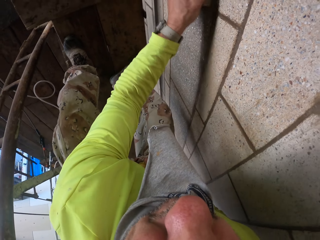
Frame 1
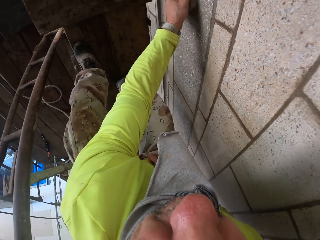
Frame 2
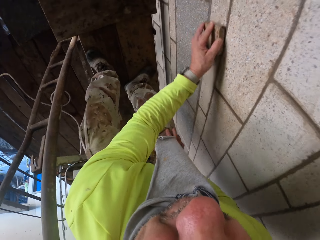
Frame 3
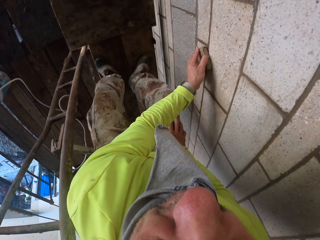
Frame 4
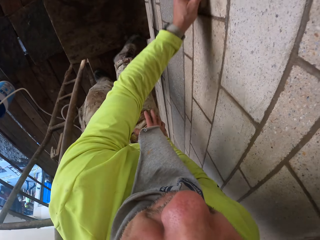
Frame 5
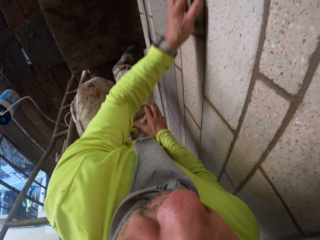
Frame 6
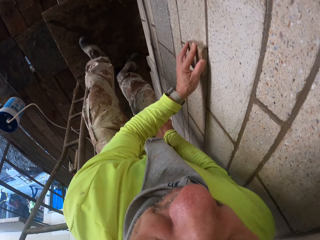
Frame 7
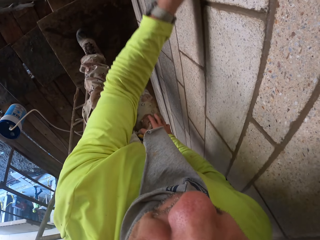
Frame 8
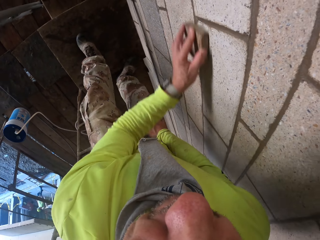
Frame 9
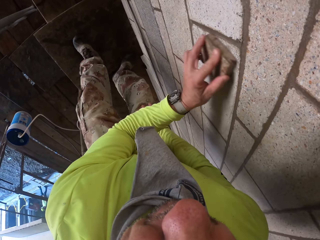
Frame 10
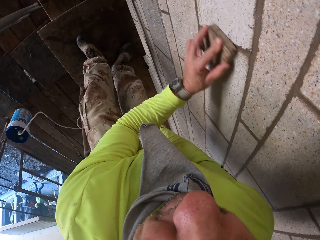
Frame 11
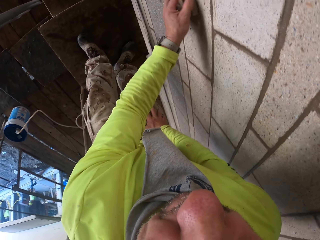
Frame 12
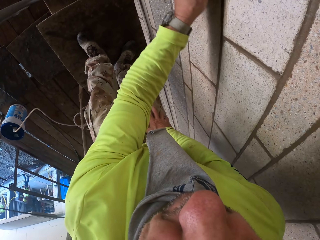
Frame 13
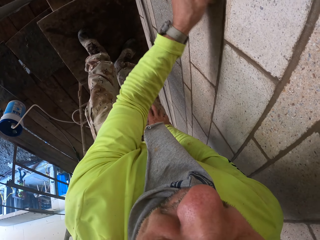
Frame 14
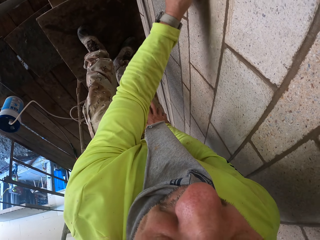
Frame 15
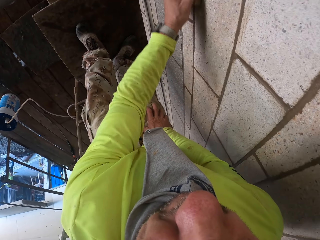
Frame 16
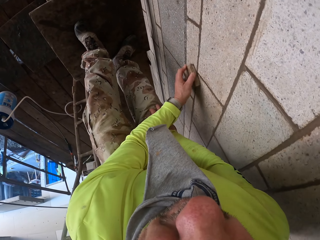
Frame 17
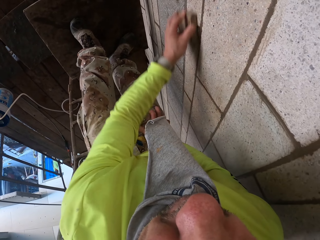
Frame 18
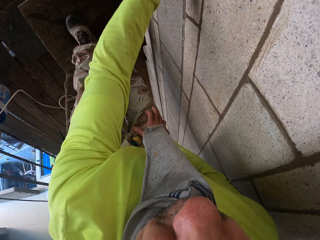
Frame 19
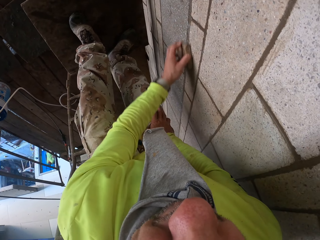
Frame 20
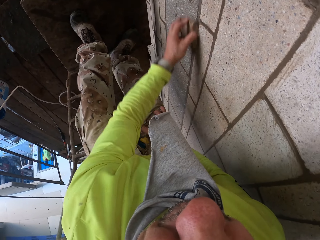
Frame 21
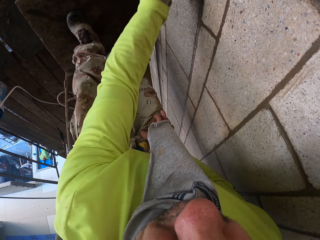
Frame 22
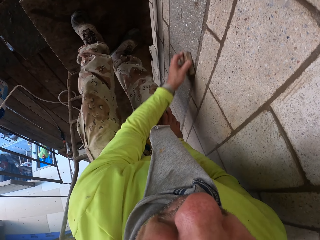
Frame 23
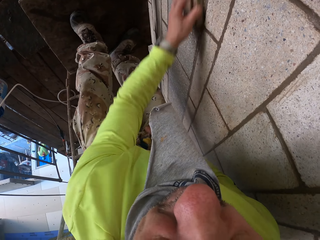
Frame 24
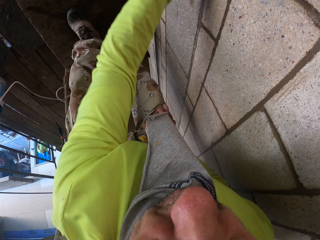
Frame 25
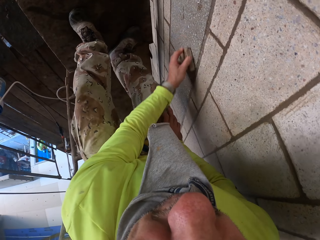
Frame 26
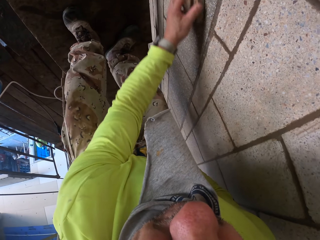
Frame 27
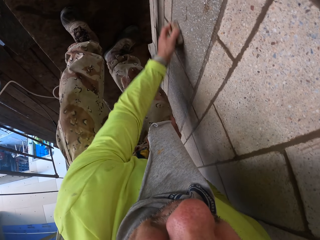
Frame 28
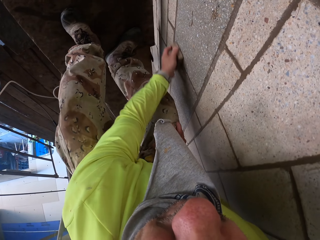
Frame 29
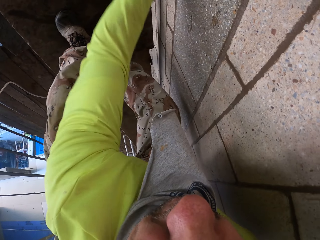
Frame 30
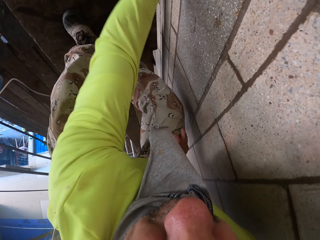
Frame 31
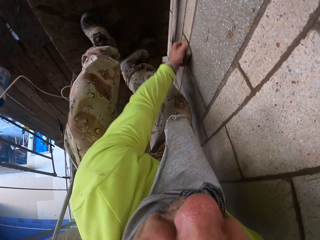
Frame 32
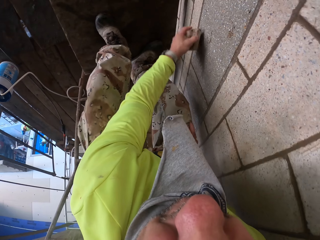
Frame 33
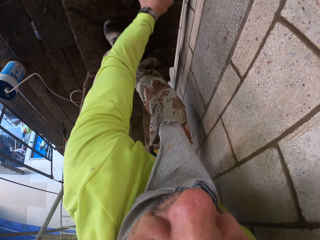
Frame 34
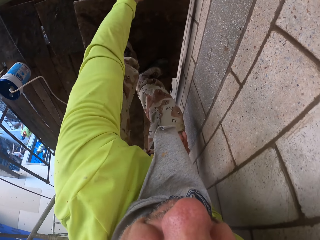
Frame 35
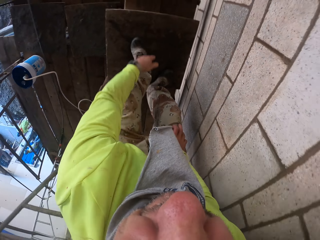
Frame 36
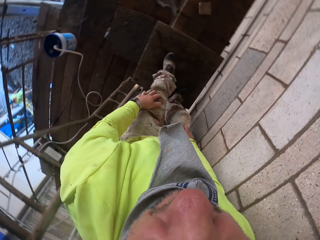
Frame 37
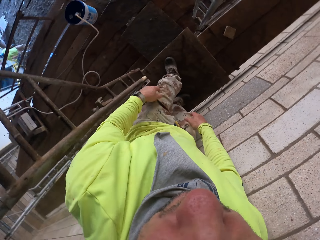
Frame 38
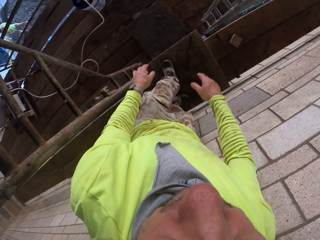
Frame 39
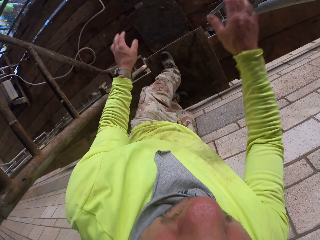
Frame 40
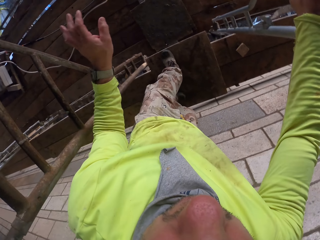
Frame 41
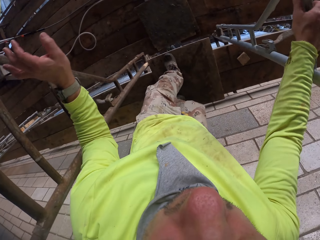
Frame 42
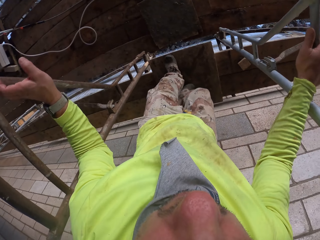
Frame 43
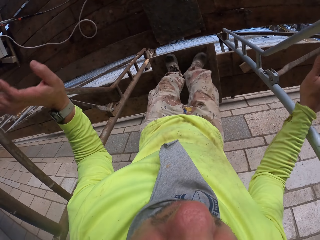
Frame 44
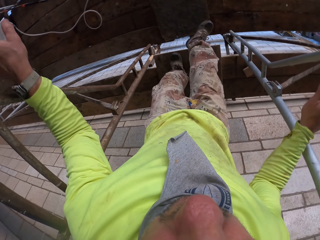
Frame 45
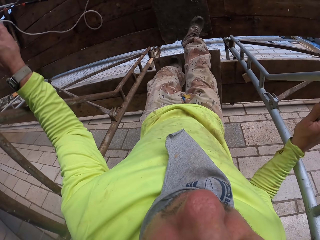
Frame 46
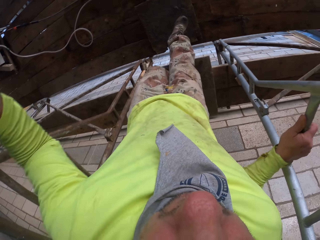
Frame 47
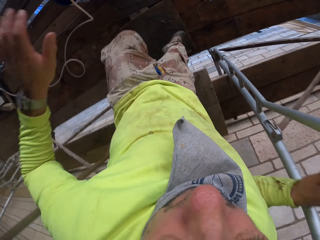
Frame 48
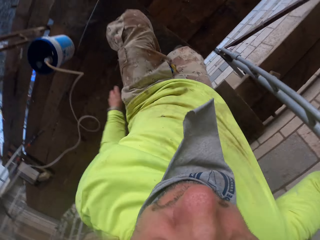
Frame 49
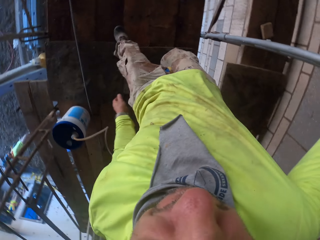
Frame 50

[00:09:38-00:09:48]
The camera wearer drops the wall scrubber. They jump off the ladder or wooden structure.

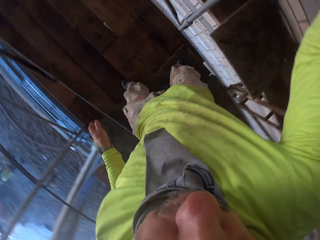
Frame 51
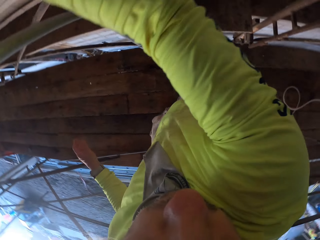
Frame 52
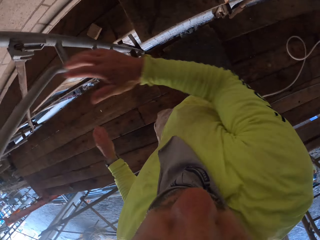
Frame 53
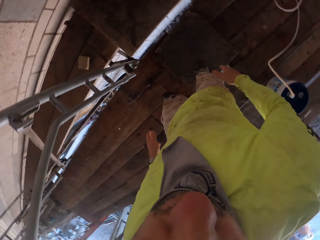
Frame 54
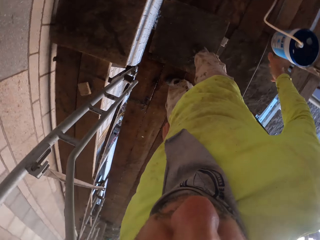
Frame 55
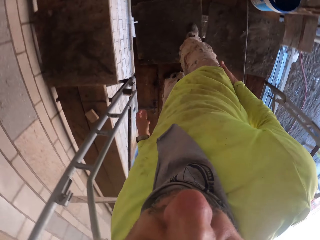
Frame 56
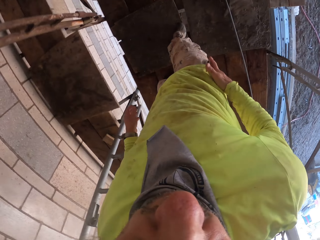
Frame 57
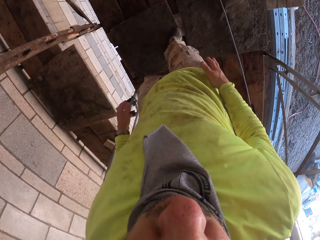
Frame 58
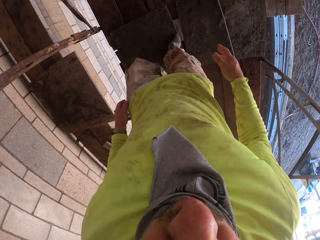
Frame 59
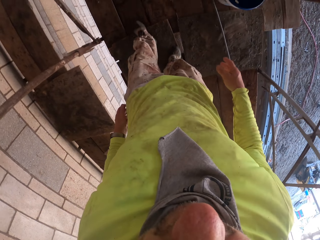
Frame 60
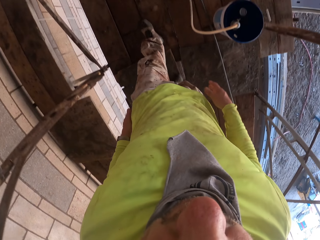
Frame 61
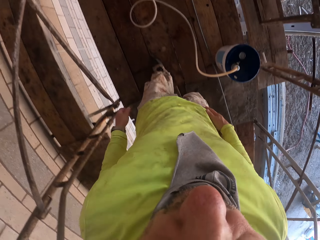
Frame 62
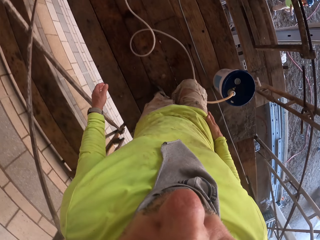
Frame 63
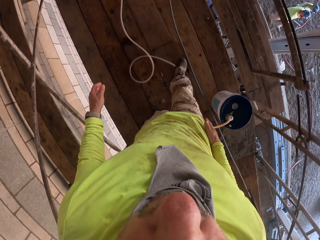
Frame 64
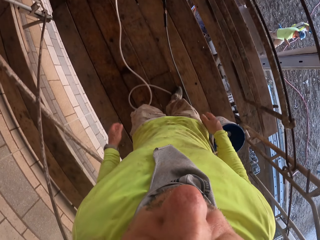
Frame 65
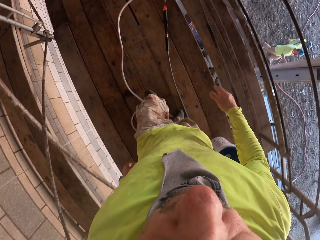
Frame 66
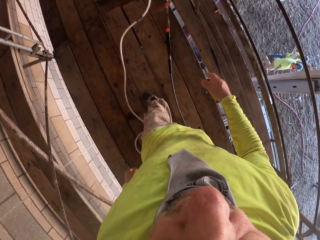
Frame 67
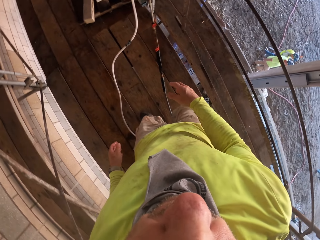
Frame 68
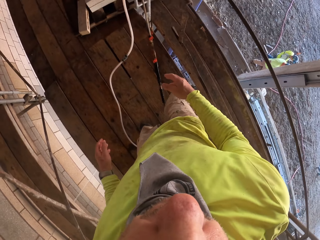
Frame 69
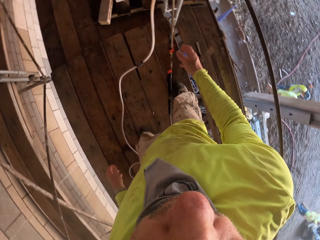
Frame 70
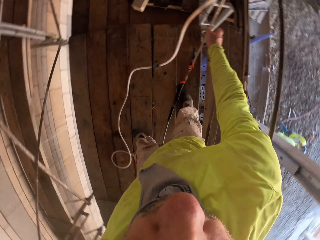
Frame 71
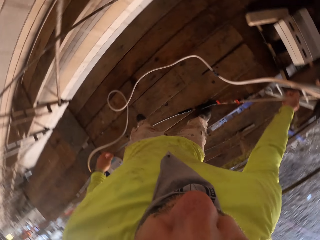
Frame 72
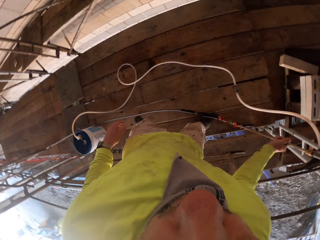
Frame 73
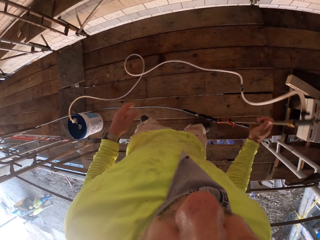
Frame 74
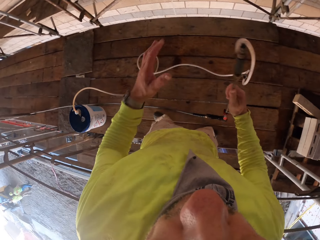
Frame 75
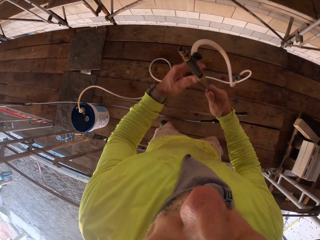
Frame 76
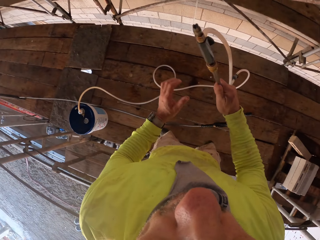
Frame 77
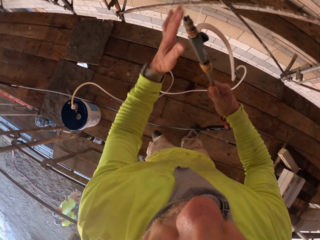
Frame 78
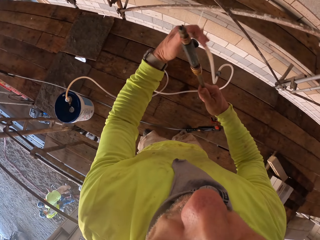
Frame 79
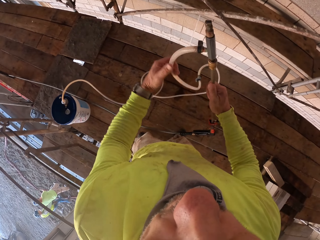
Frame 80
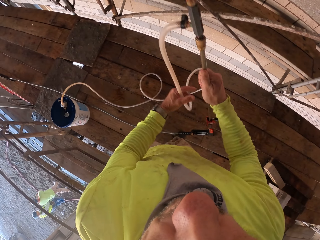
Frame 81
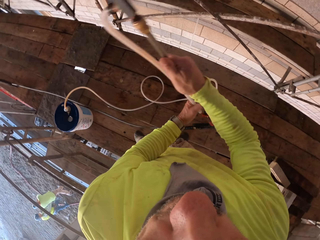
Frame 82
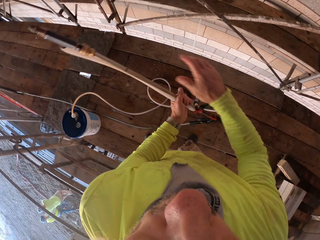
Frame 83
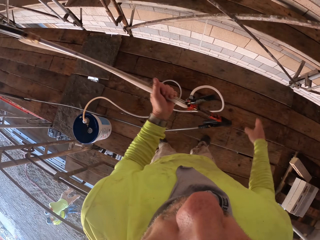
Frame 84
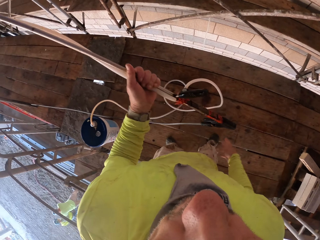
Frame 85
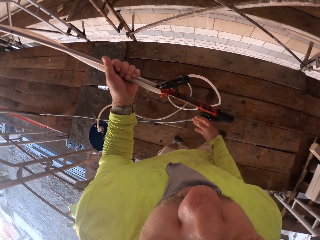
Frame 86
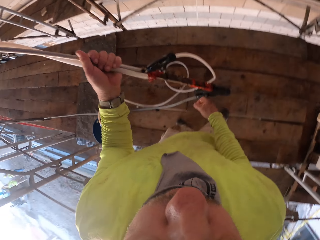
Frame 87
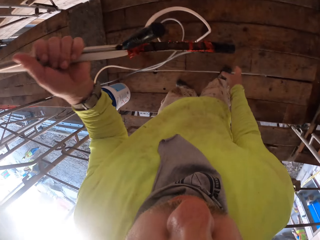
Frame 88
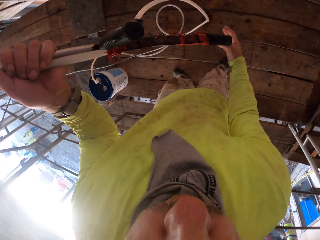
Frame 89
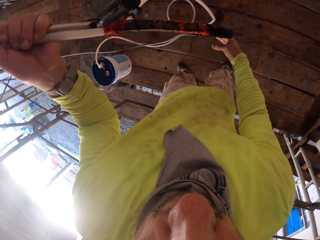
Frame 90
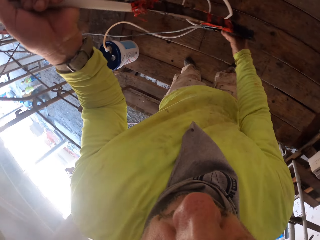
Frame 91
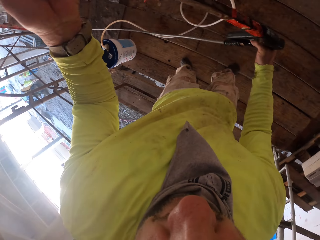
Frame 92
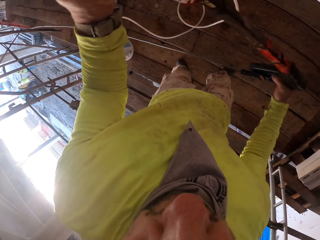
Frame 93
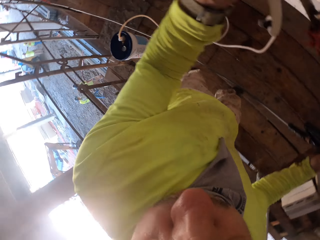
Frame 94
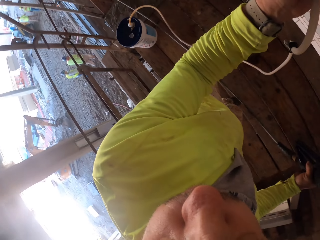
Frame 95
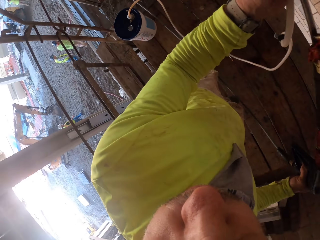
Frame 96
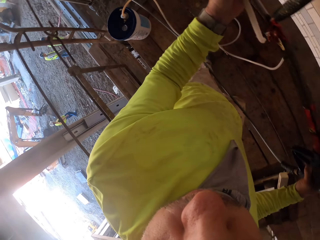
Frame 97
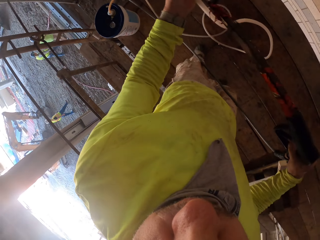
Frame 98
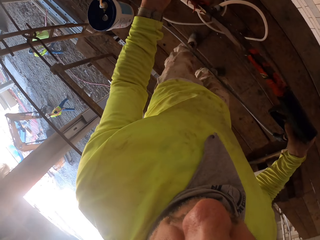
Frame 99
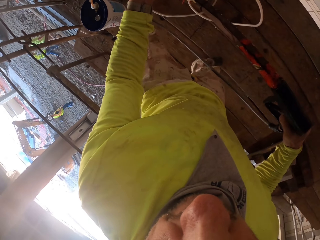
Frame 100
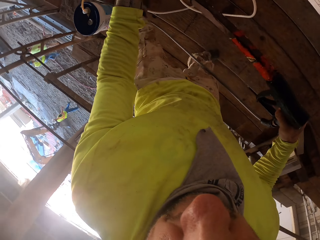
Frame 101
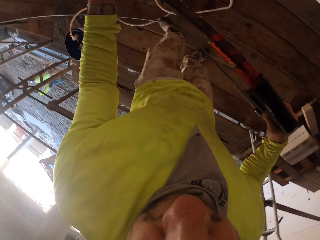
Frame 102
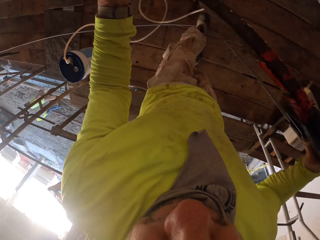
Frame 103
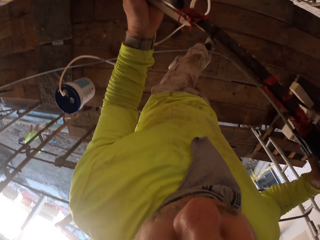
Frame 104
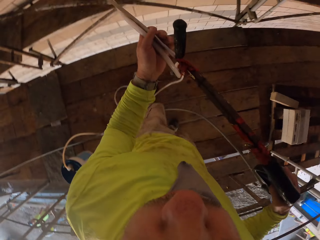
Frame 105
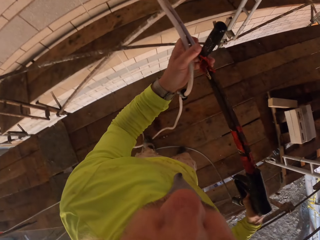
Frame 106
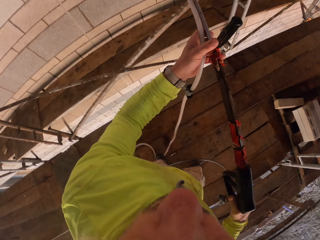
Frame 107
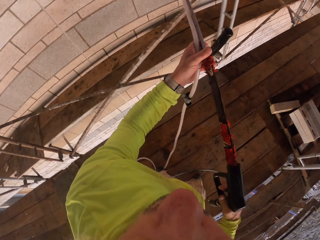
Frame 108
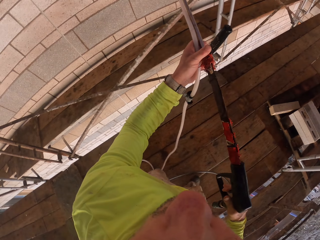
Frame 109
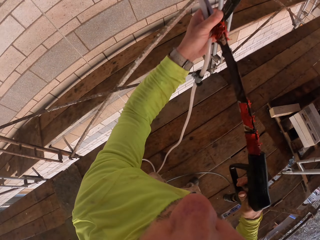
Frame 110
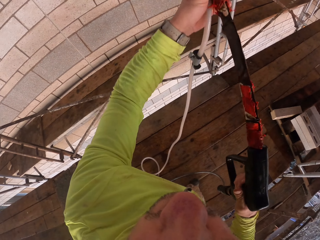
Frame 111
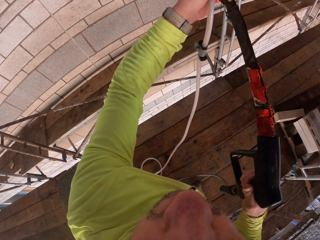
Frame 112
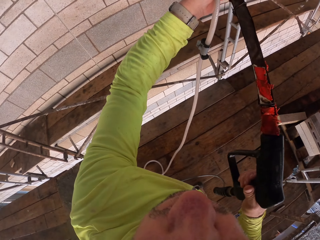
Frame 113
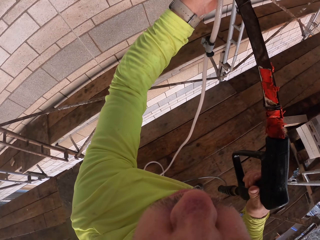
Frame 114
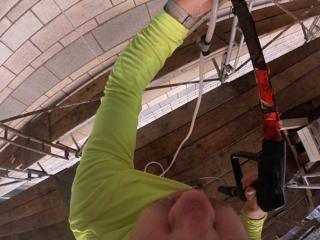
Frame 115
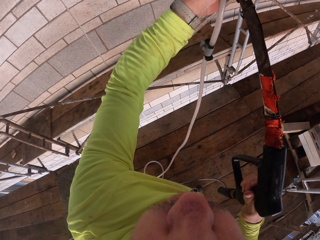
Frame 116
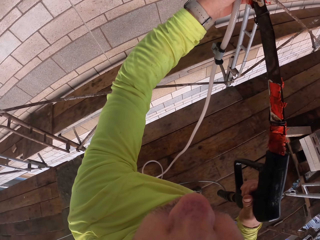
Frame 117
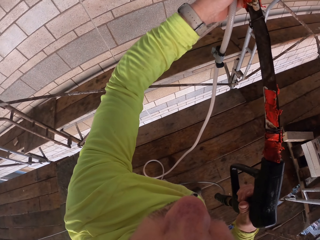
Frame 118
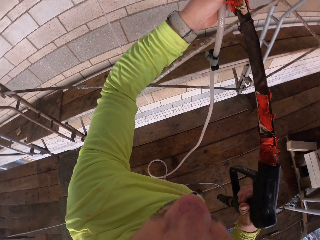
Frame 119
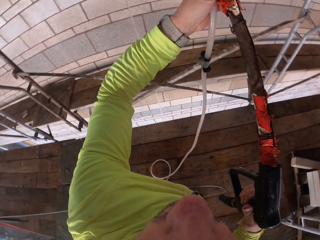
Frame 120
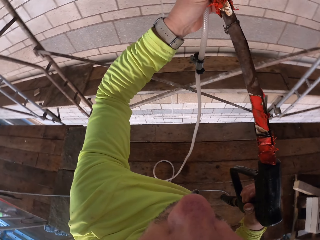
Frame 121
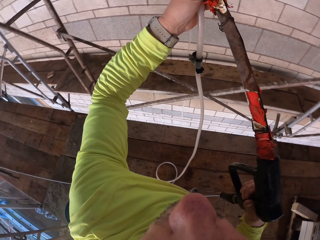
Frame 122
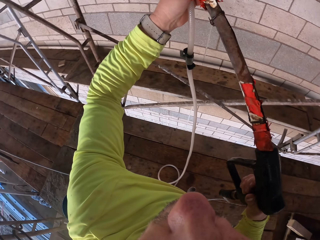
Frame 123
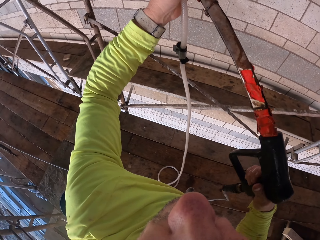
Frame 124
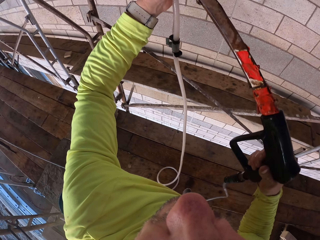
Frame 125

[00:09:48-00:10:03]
The camera wearer walks around the wooden structure. He picks up the spray gun from the floor. He lifts the spray gun. He holds the spray gun. He adjusts the pipe on the floor with his leg. He sprays water on the wall with the spray gun.
